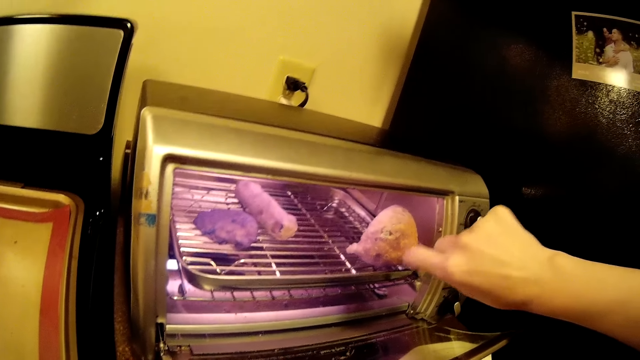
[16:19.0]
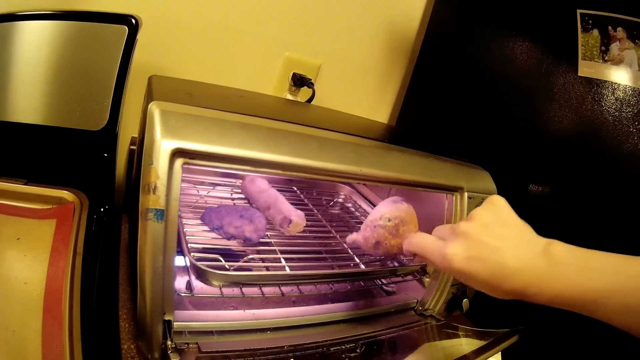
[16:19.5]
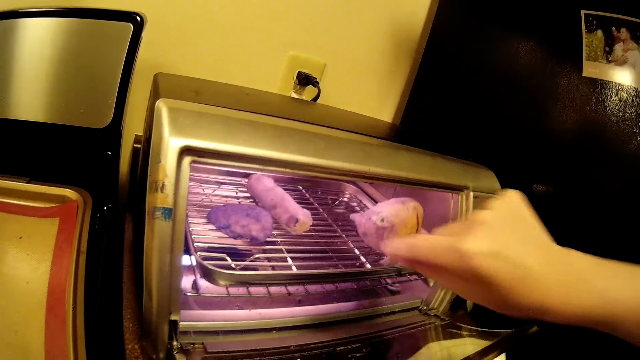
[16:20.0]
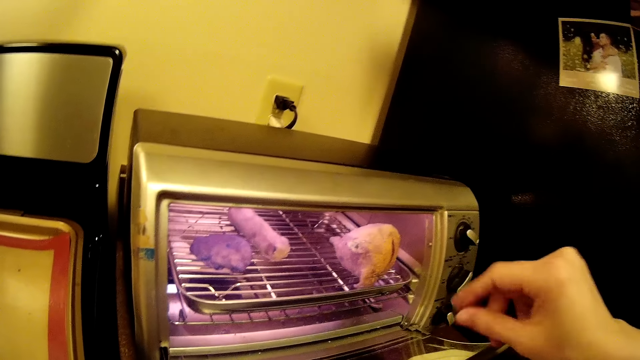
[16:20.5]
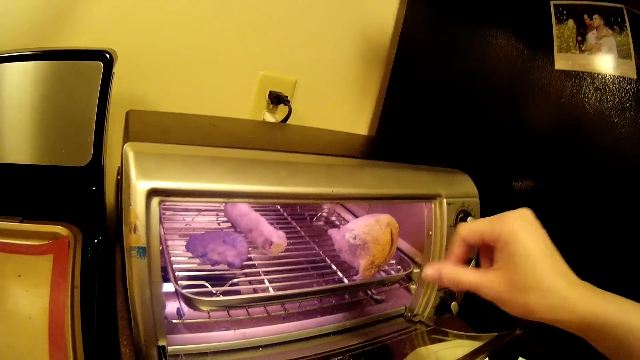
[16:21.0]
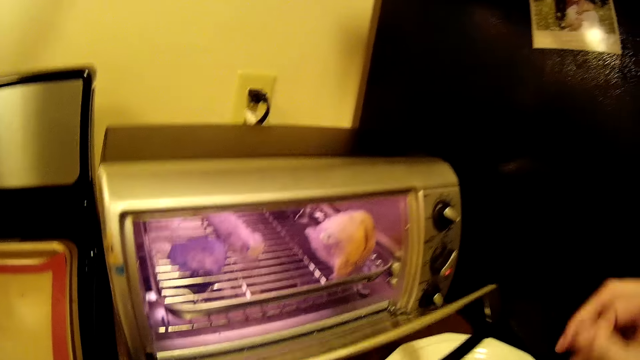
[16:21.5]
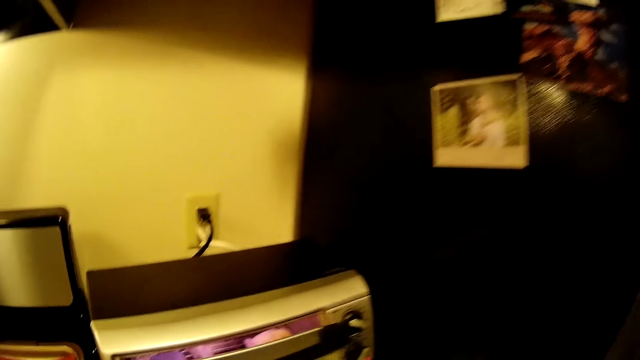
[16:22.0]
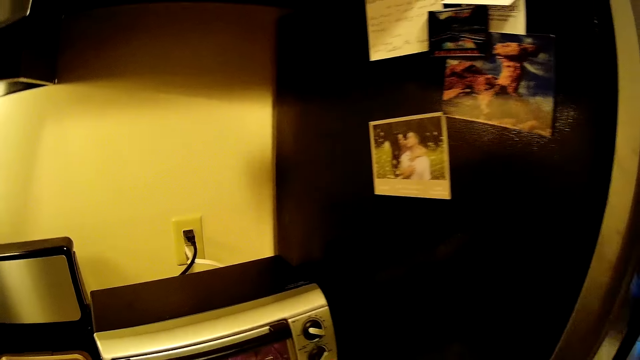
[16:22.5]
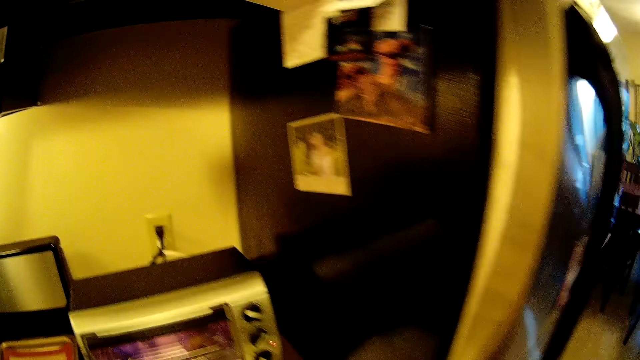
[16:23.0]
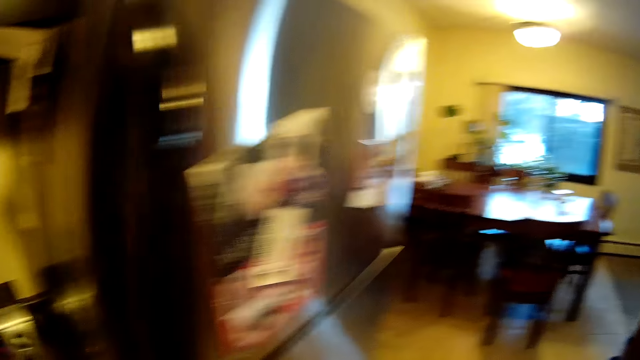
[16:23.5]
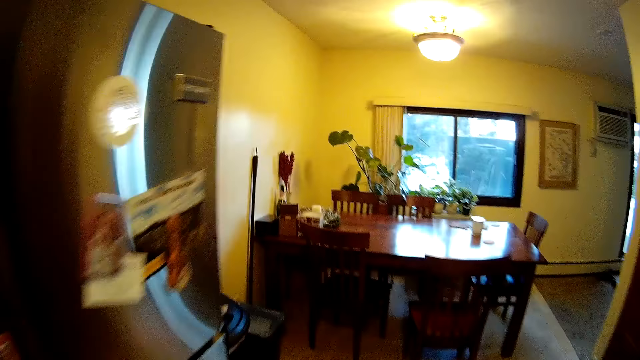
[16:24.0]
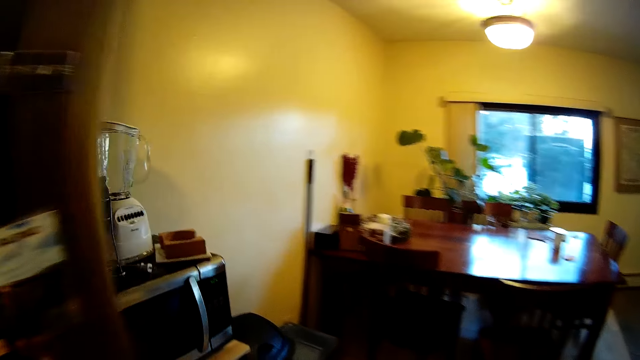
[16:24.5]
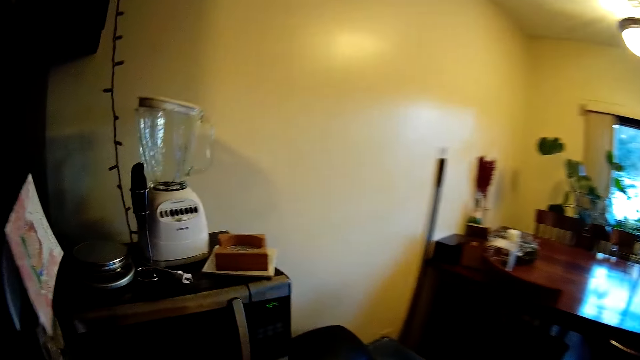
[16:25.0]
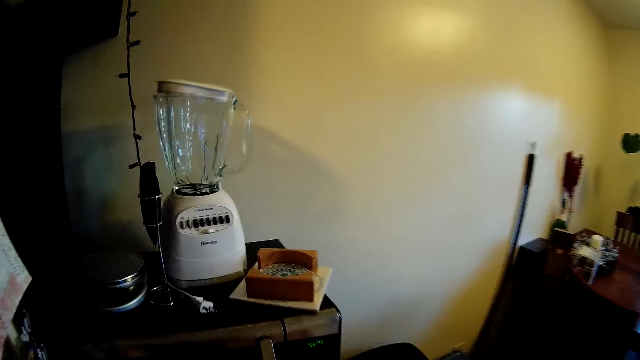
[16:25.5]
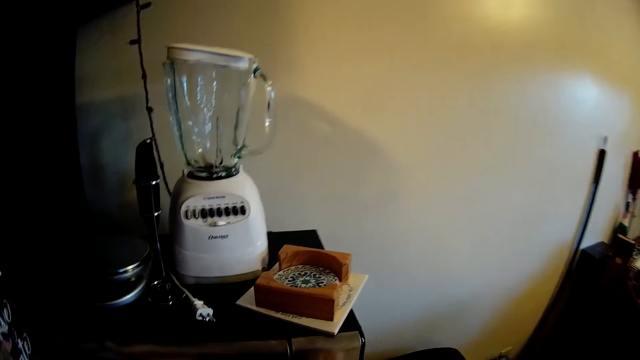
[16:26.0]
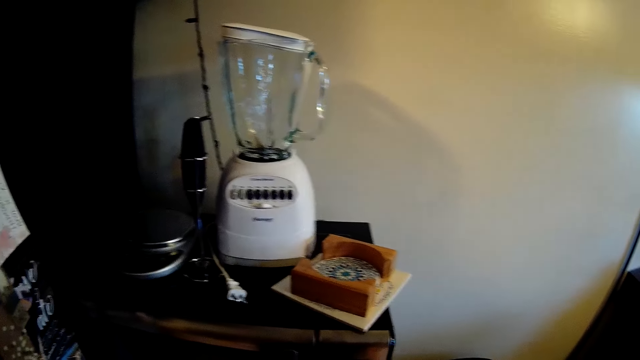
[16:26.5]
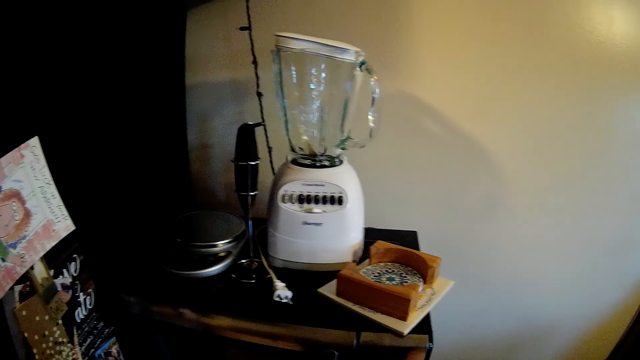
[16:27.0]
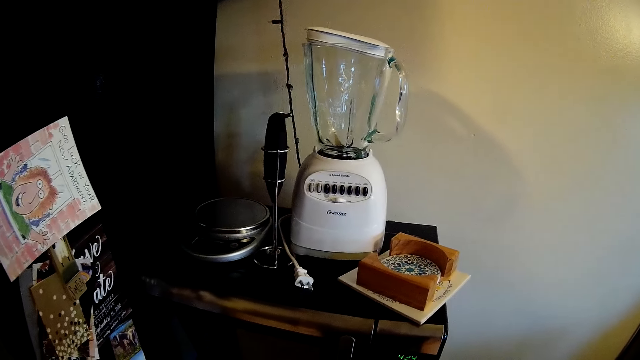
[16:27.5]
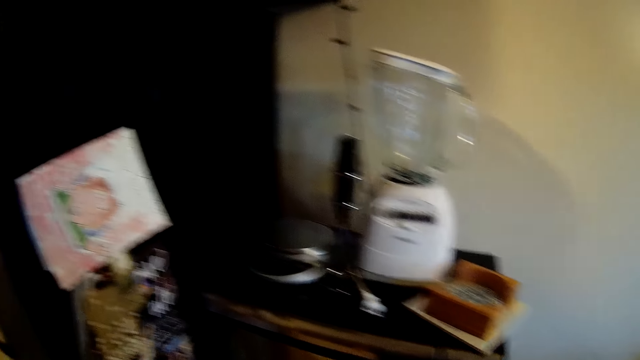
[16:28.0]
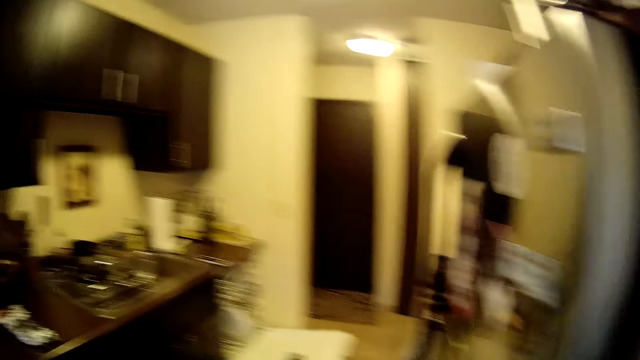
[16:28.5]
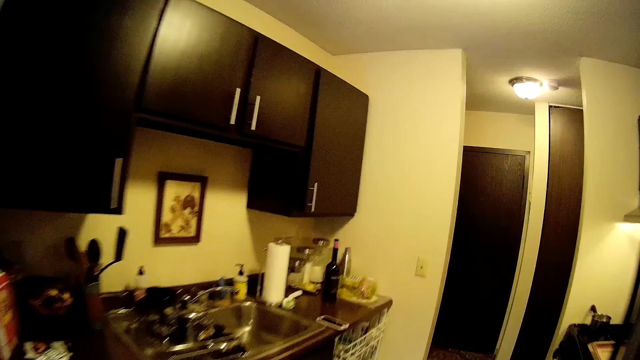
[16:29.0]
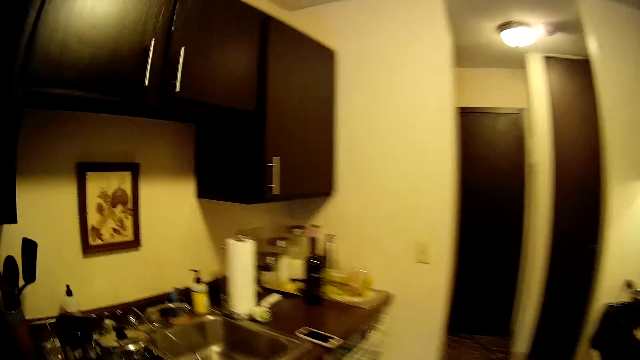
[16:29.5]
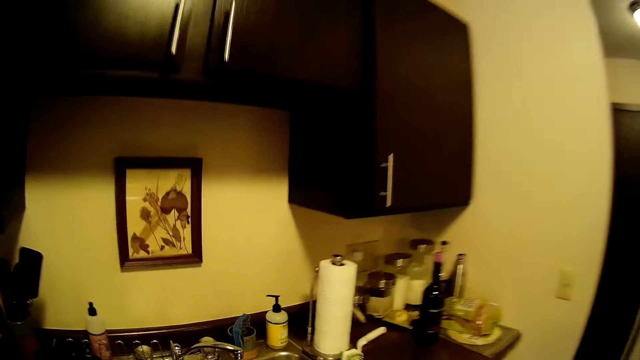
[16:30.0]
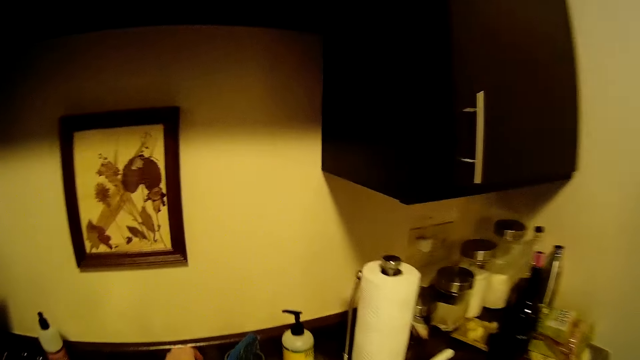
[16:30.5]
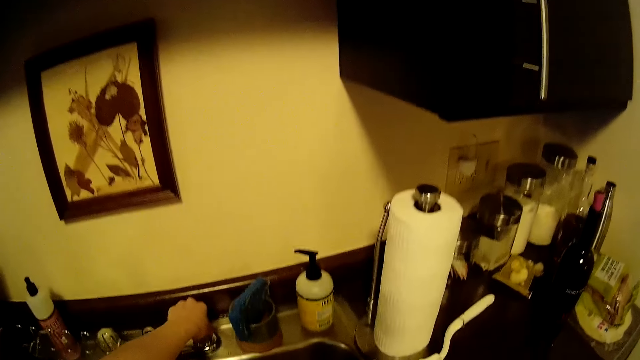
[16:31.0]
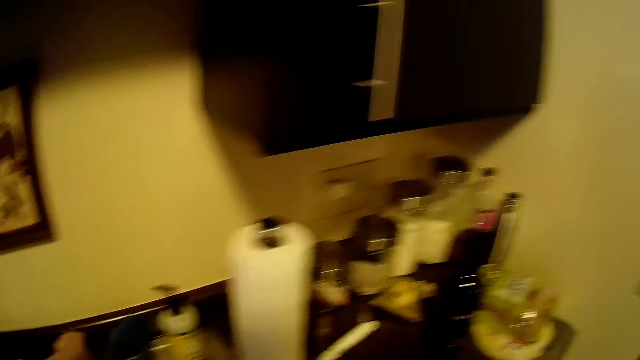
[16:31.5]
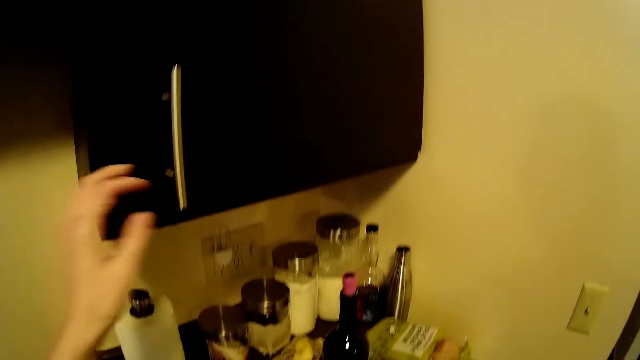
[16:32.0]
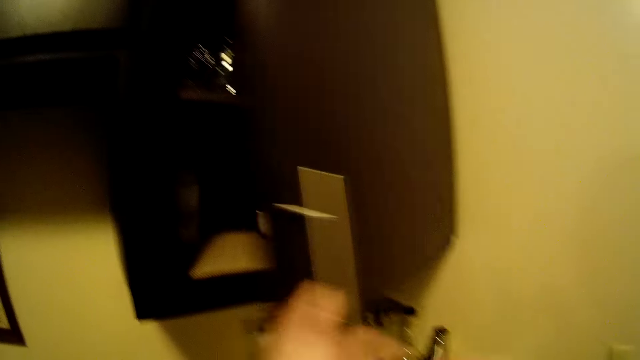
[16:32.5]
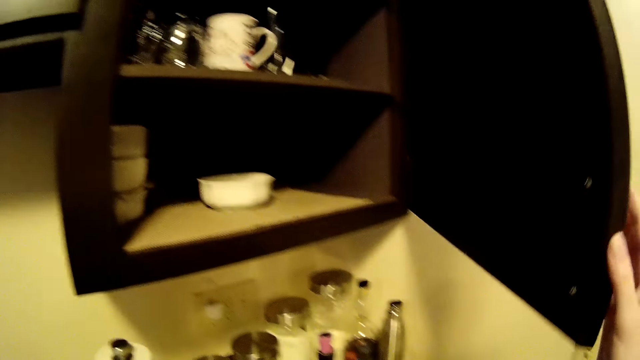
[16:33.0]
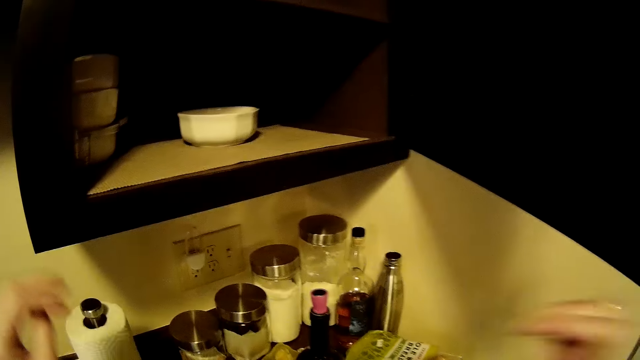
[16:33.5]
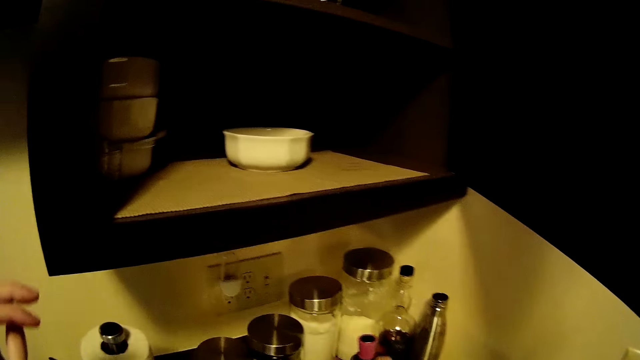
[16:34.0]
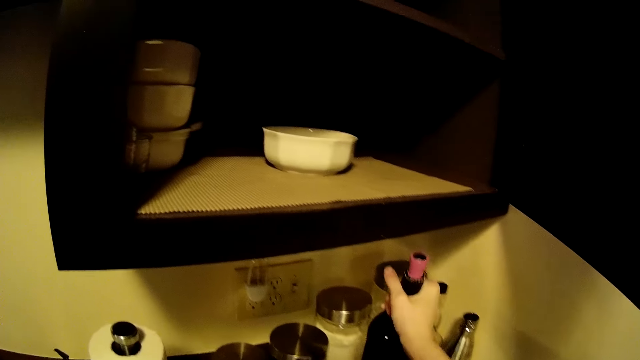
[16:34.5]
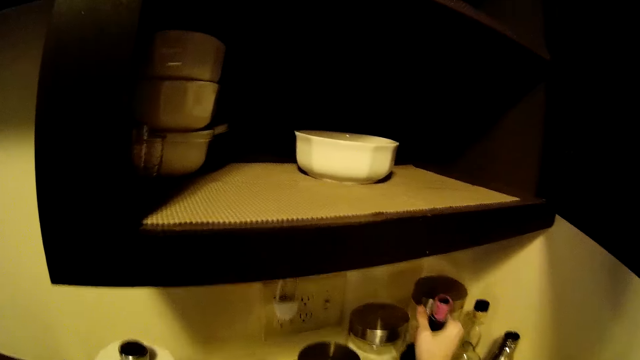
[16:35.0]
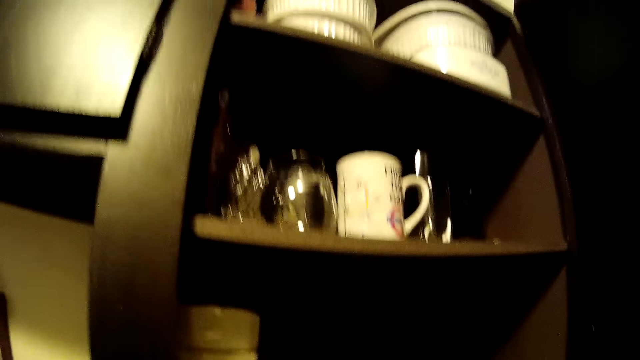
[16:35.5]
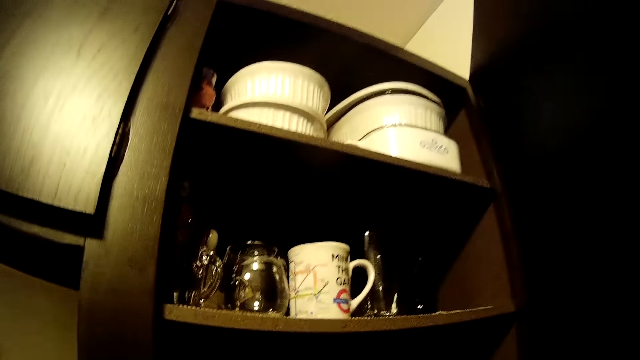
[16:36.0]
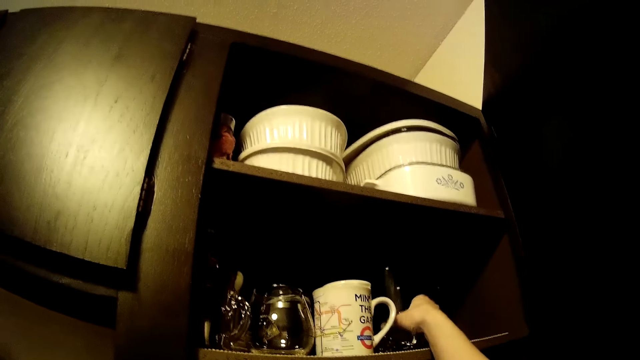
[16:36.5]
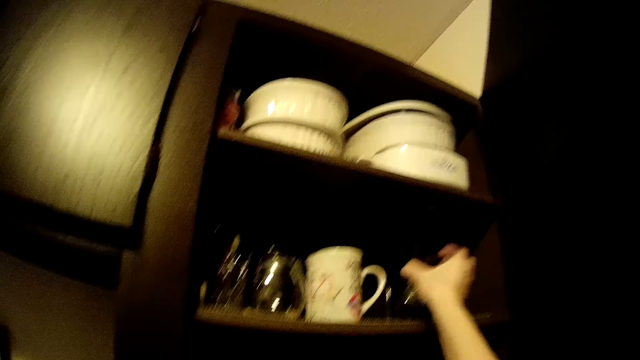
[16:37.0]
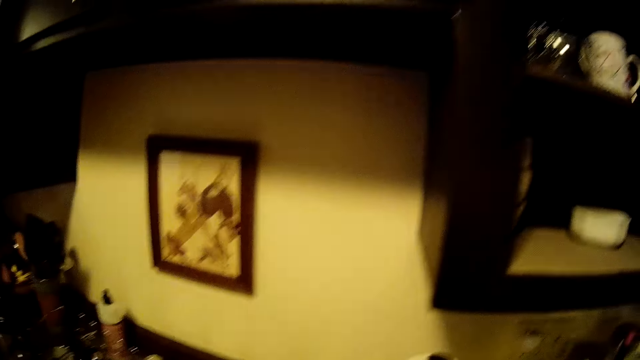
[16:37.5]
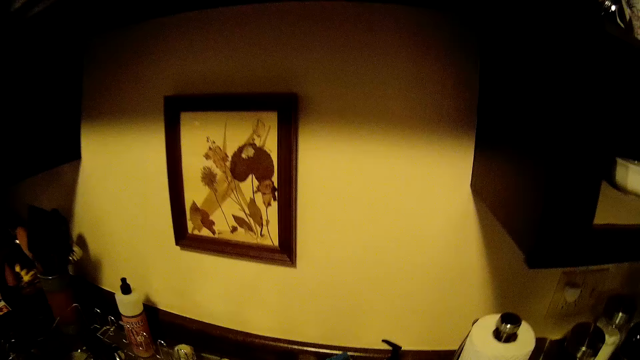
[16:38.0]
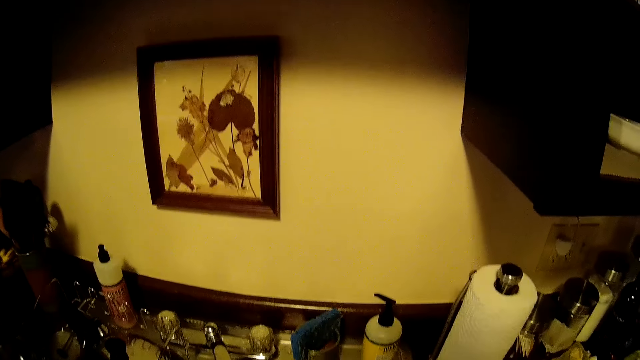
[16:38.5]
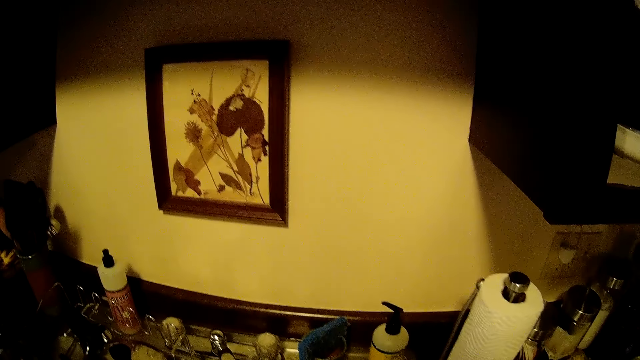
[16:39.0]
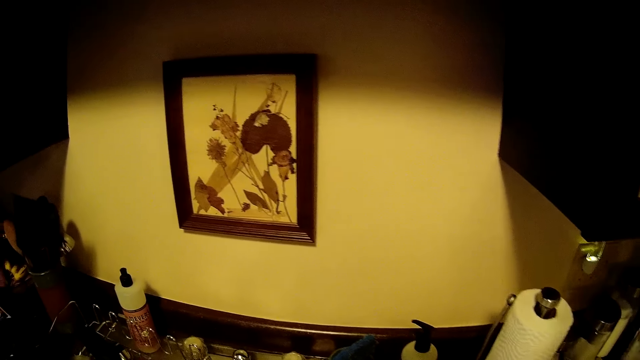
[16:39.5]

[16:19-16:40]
The camera wearer closes the oven with his left hand. He walks in the room. He touches the knob on the sink with his left hand. He opens the wall cupboard in the kitchen with his left hand. He holds the wall cupboard with his right hand. He adjusts a bottle of wine on a table under the cabinet with his right hand. He picks up a glass cup from the wall cupboard with his right hand.
